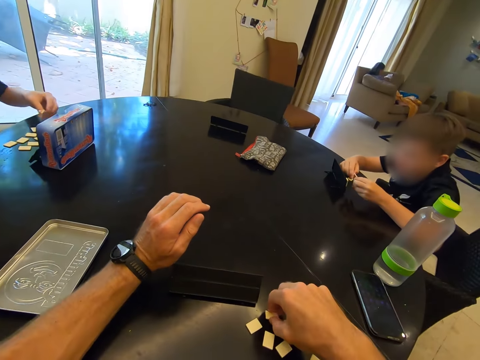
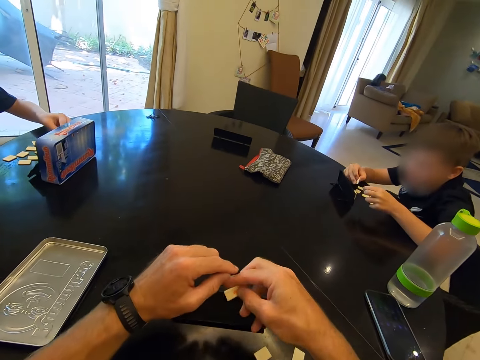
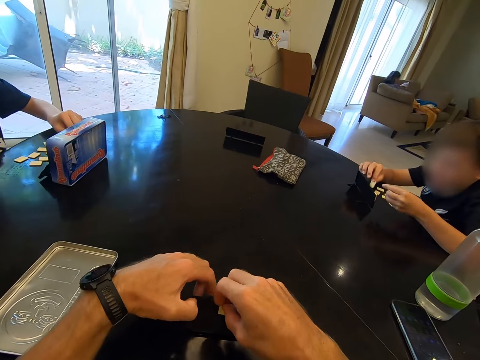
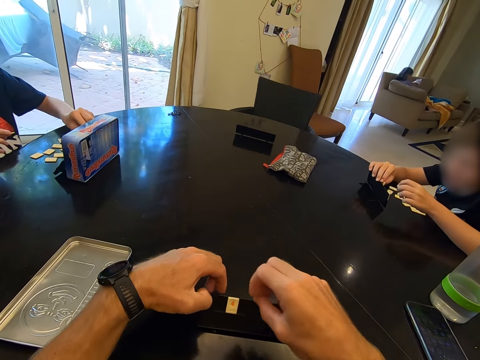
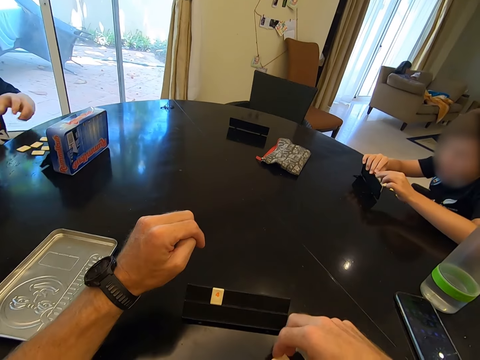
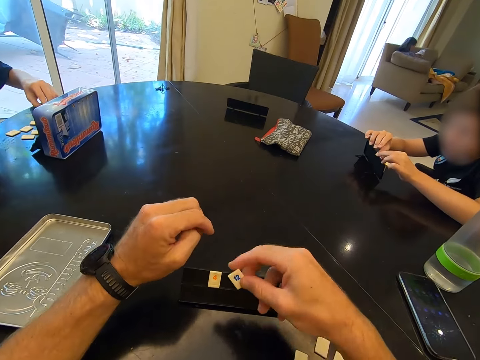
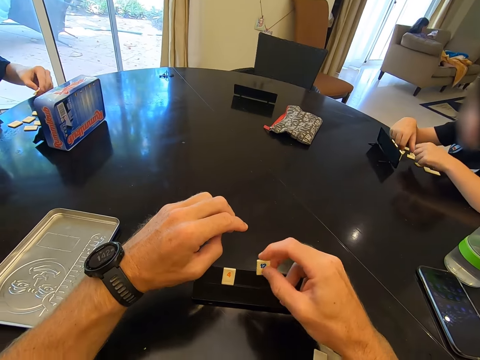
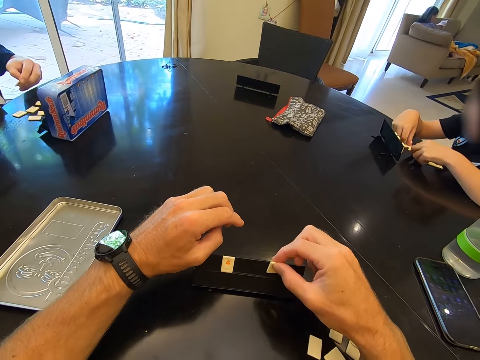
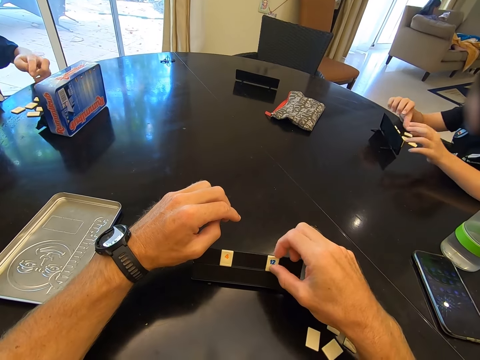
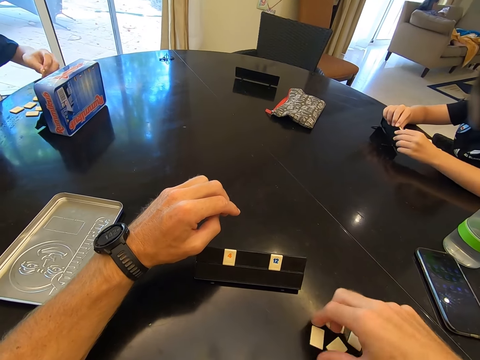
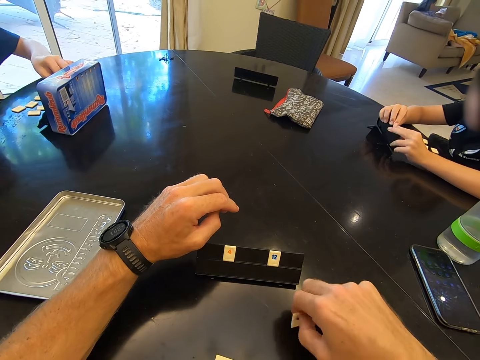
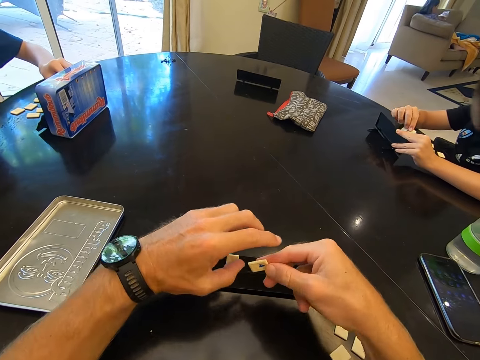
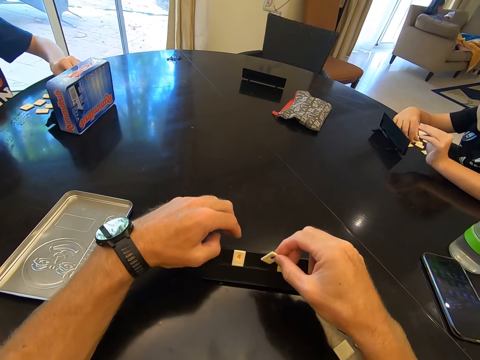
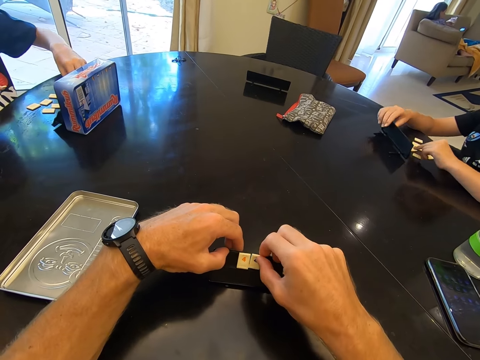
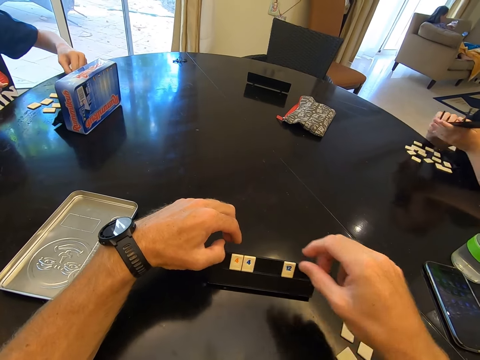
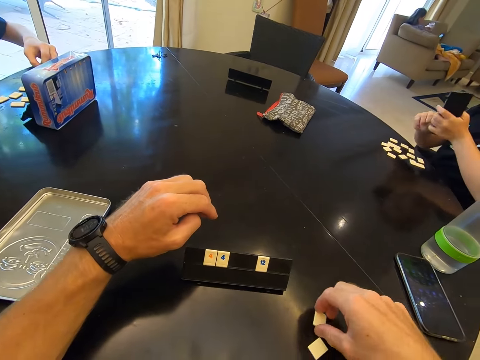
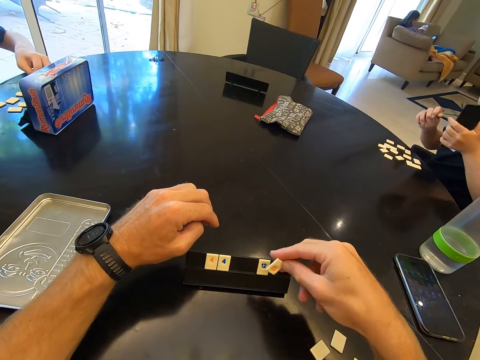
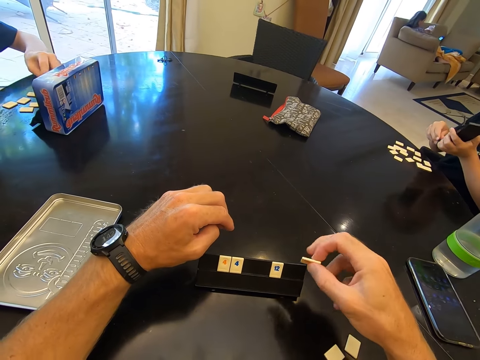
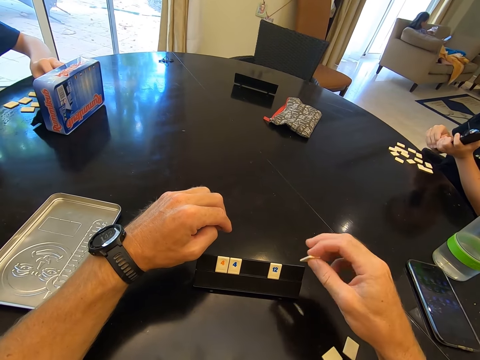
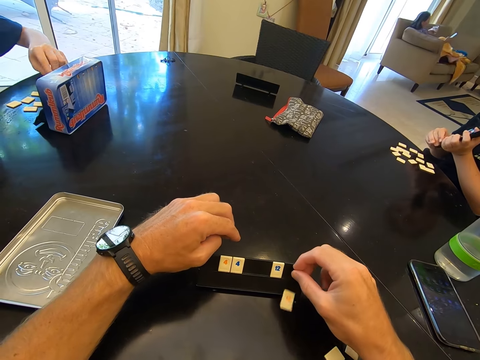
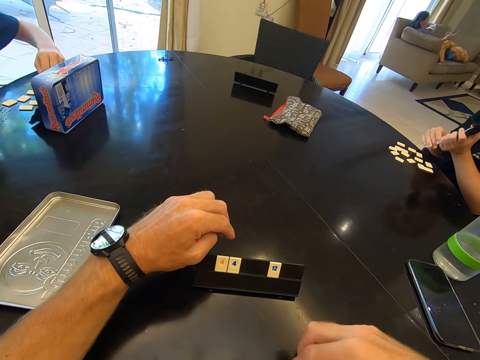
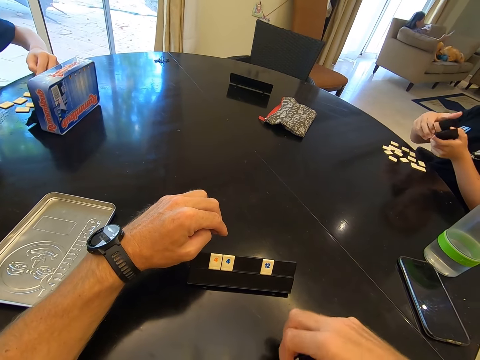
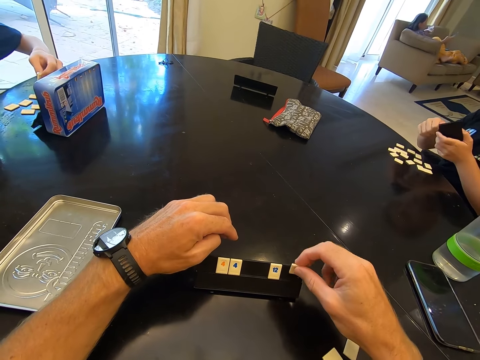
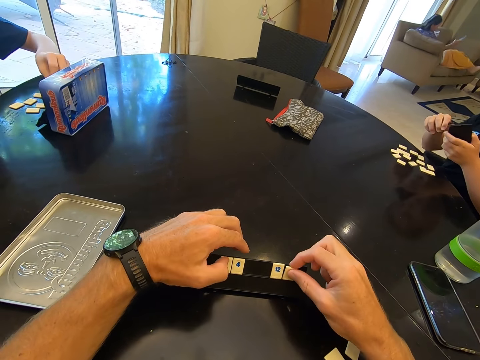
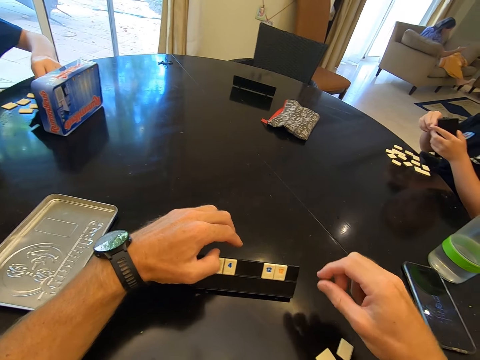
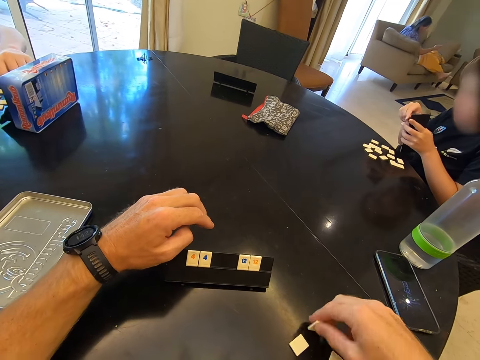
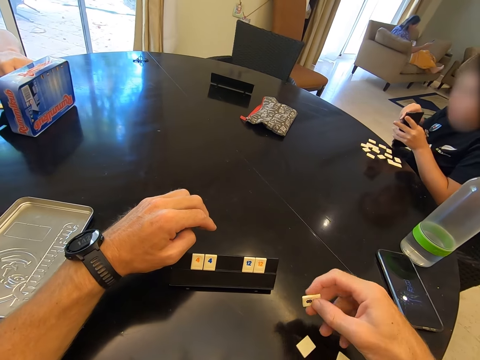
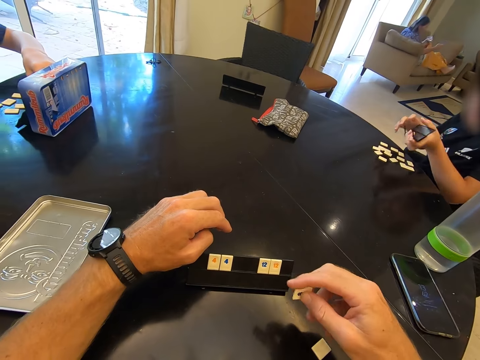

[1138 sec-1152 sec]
The camera wearer picks a tile or chip from the table and arranges the tile on the rack. A child arranges a tile on the rack. The camera wearer picks a tile from the table. Another child picks a tile from the table. The camera wearer arranges the tile on the rack and picks a tile from the table. The other child places the tile on the rack. The first child places the tile on the table and picks the rack from the table. The camera wearer arranges the tile on the rack and picks a tile from the table. The first child fixes the rack. The camera wearer drops the chip on the table and arranges the tile on the rack. The other child picks a tile from the table. The camera wearer picks a tile from the table and arranges the tile on the rack. The other child places the tile on the rack. The camera wearer picks a tile from the table.

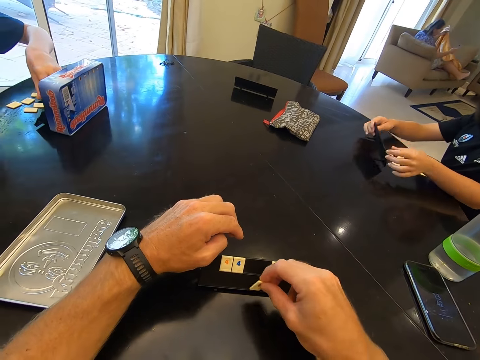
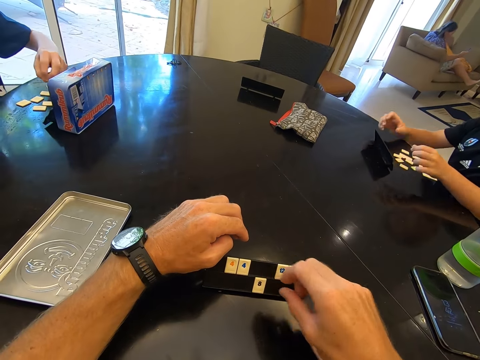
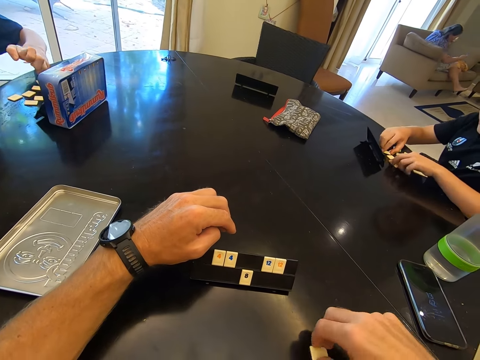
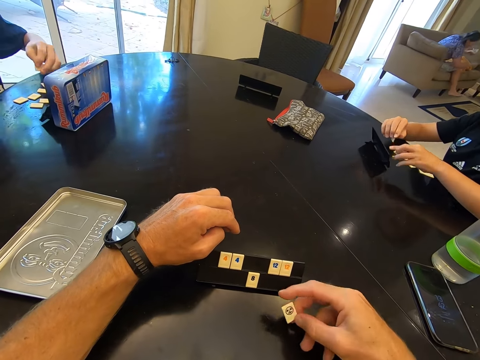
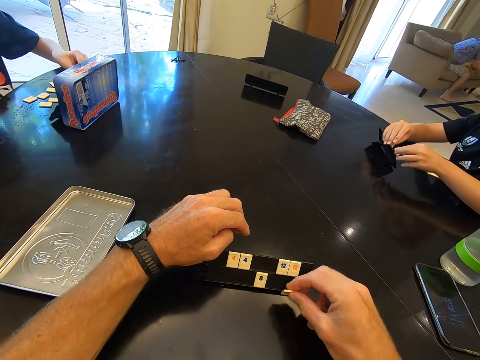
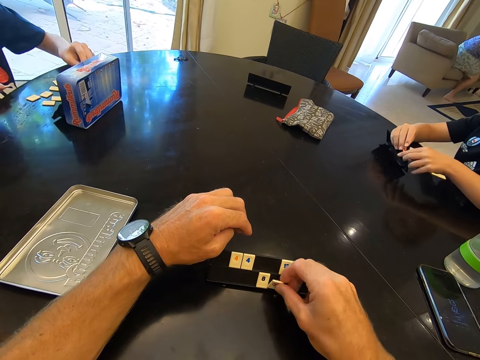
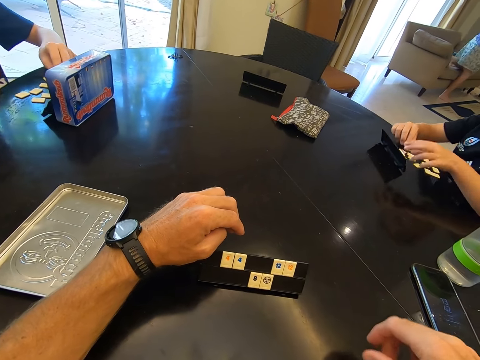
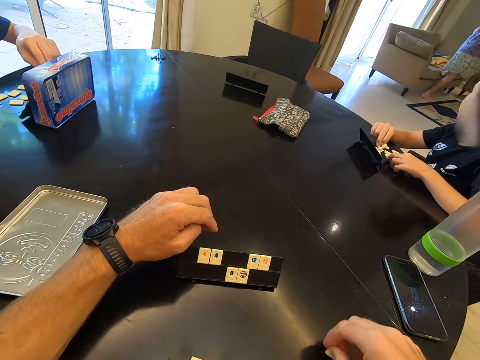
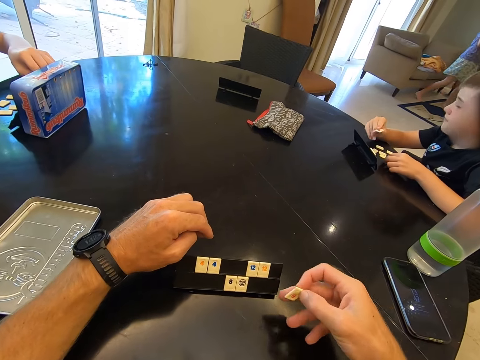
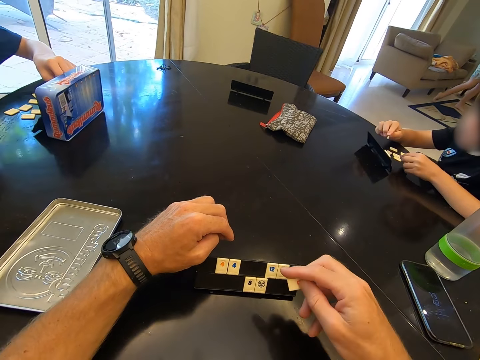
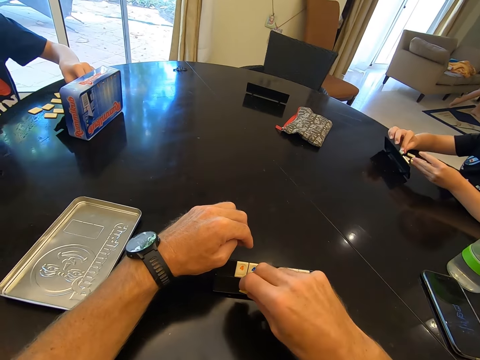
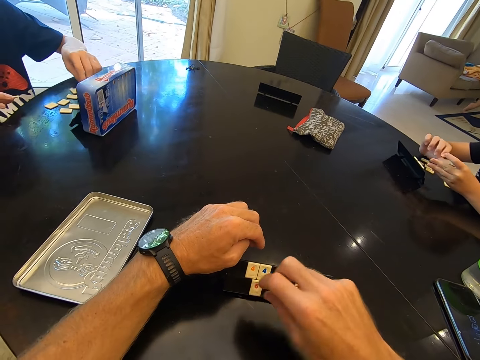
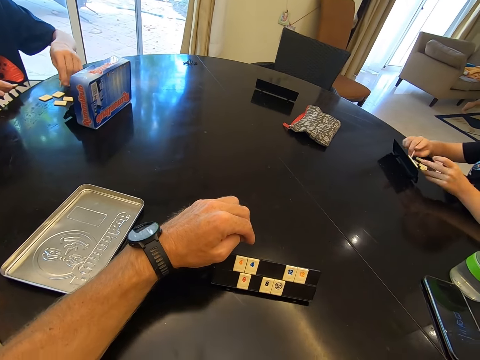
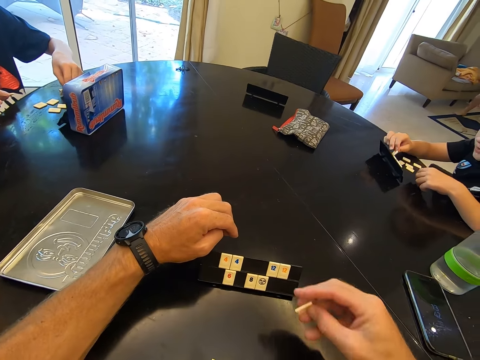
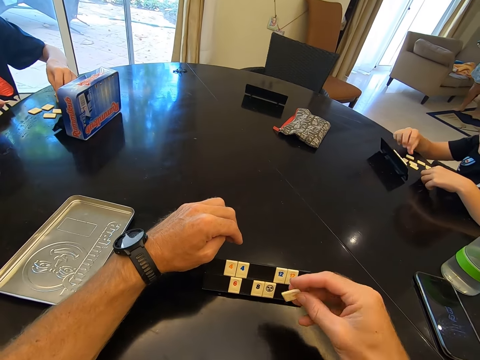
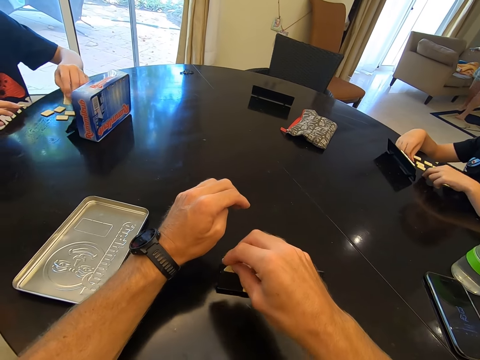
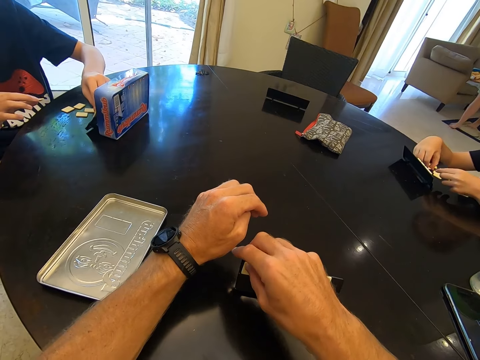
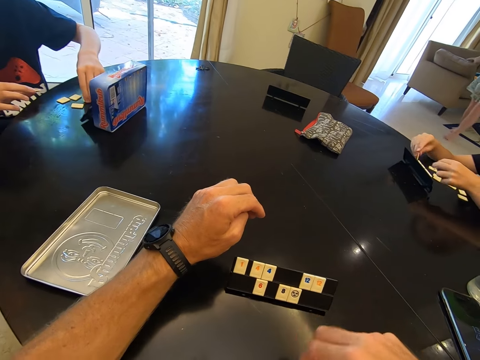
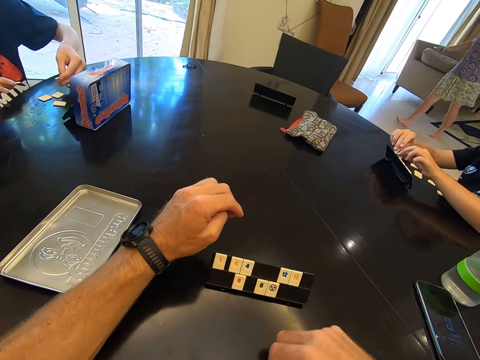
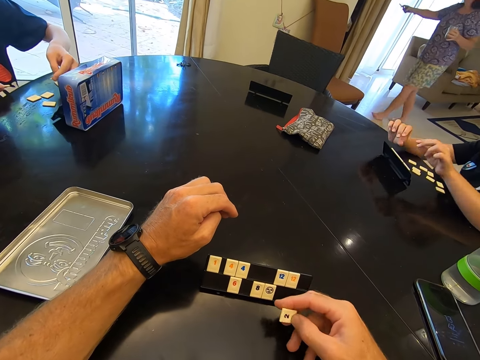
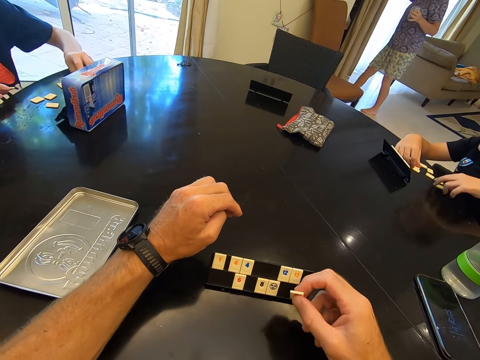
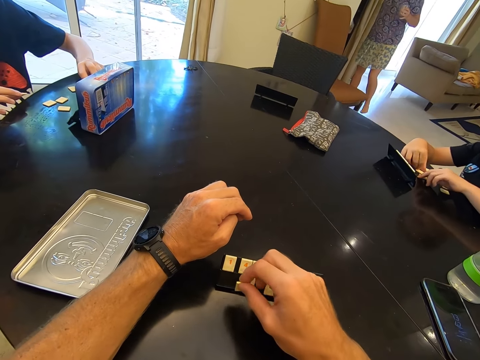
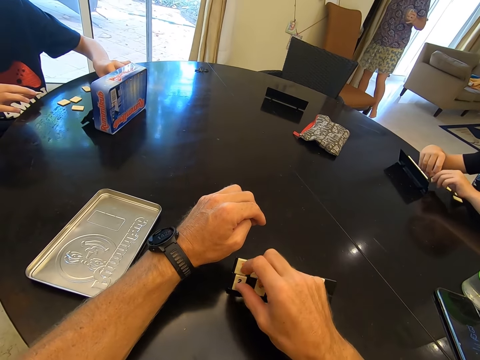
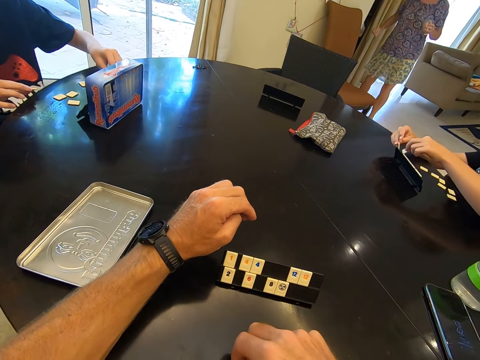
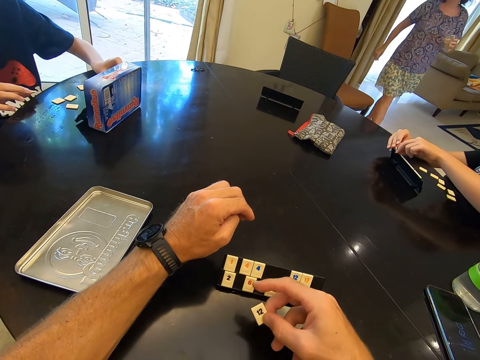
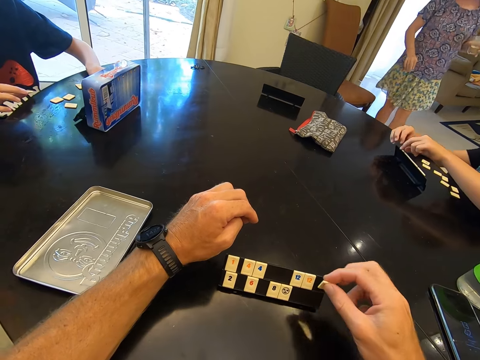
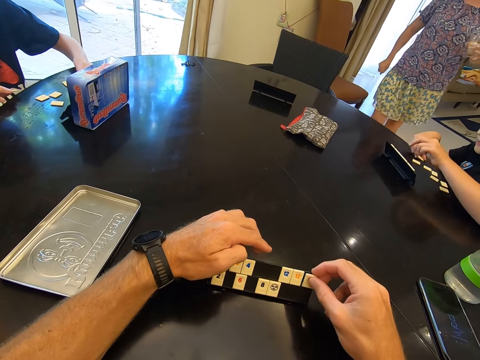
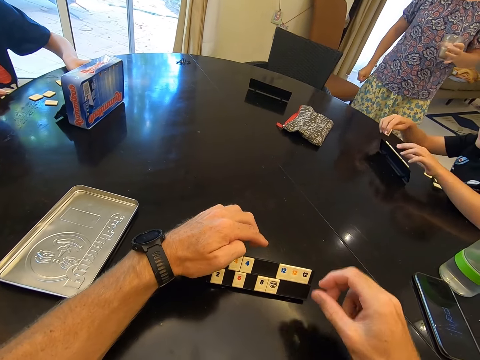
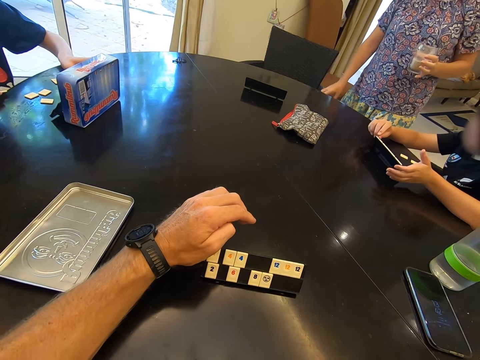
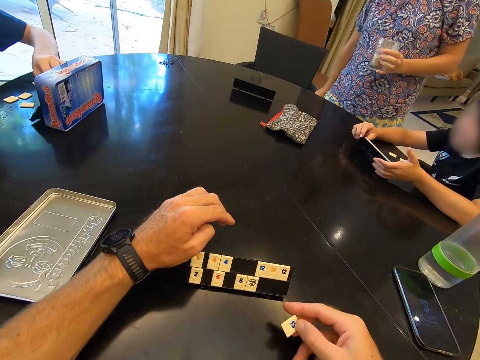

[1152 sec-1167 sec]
A child places the rack on the table. Another child picks a tile from the table. The camera wearer arranges the tile on the rack. The first child picks tiles from the table. The camera wearer picks a tile from the table. The first child places the tiles on the rack. The other child places the tile on the rack. The camera wearer arranges the tile on the rack. They pick a tile from the table. The first child picks tiles from the table. The camera wearer arranges the tile on the rack. The other child places the tiles on the rack and picks a tile from the table. The first child picks a tile from the table. The camera wearer picks a tile from the table. The first child places the tile on the rack and picks a tile from the table. The camera wearer arranges the tile on the rack. The other child places the tile on the rack. The first child picks tiles from the table. The other child picks tiles from the table. The first child places the tiles on the rack. The camera wearer picks a tile from the table. The first child picks a tile from the table. The camera wearer arranges the tile on the rack. They pick a tile from the table. The first child places the tiles on the rack. A woman walks to the table. The camera wearer arranges the tile on the rack. The first child picks a tile from the table and places the tile on the rack. The camera wearer picks a tile from the table.
